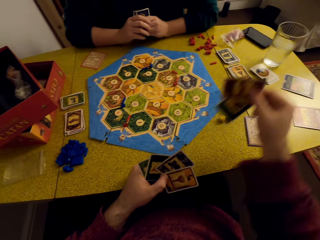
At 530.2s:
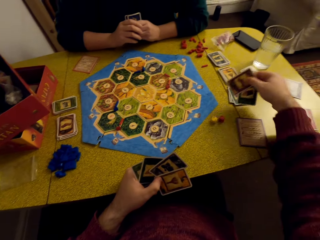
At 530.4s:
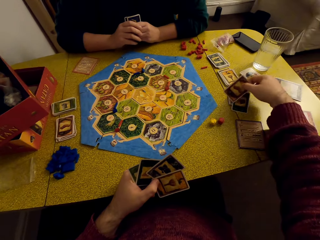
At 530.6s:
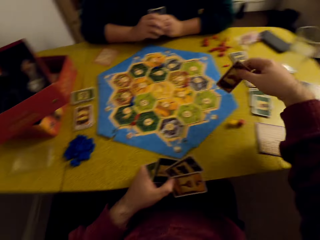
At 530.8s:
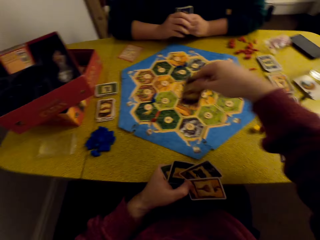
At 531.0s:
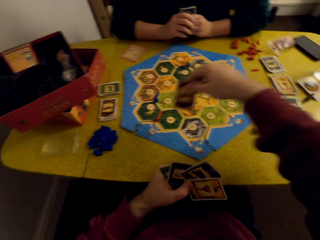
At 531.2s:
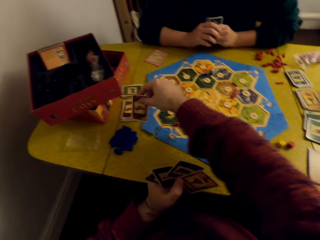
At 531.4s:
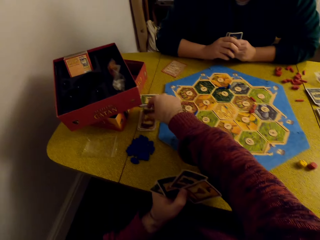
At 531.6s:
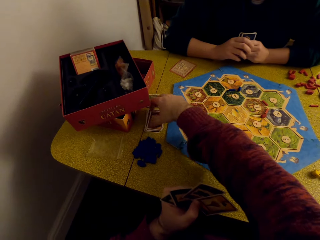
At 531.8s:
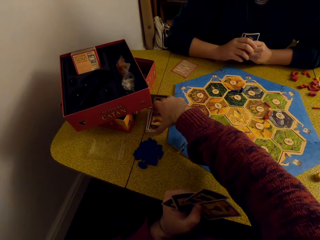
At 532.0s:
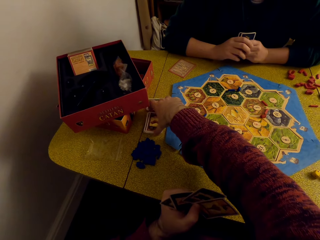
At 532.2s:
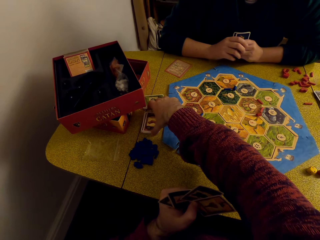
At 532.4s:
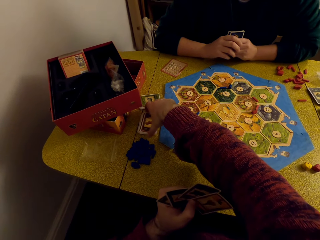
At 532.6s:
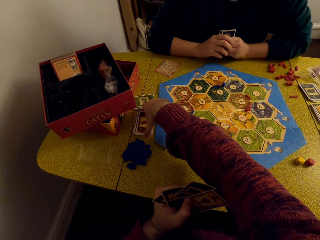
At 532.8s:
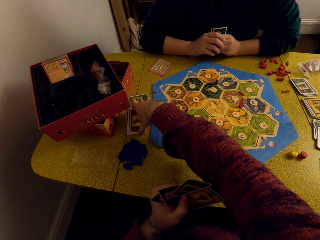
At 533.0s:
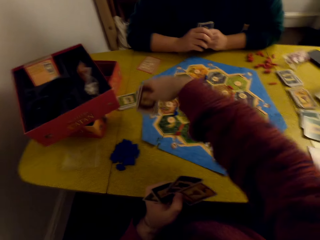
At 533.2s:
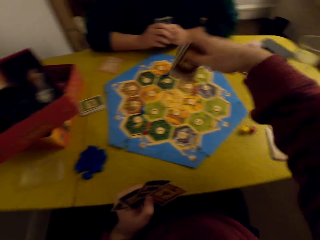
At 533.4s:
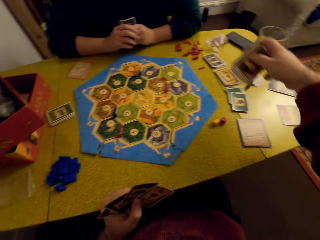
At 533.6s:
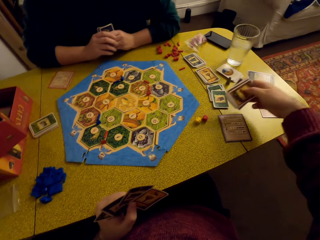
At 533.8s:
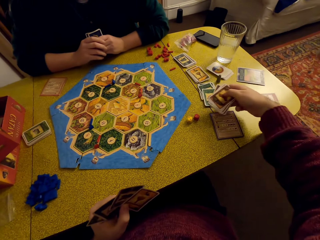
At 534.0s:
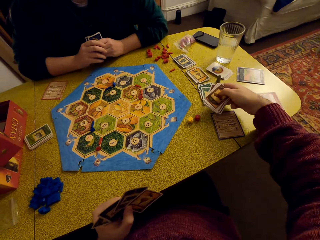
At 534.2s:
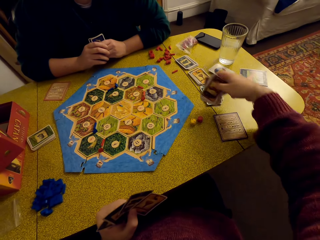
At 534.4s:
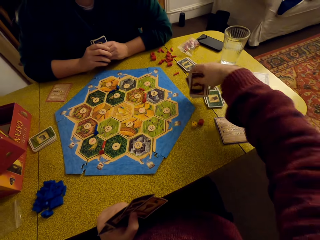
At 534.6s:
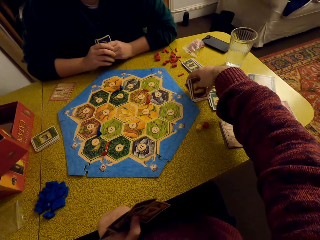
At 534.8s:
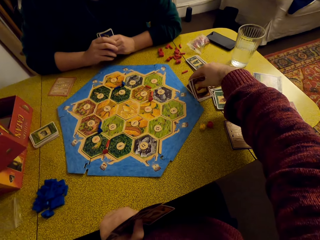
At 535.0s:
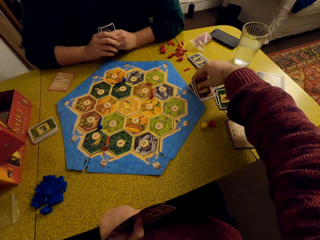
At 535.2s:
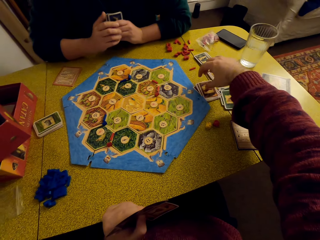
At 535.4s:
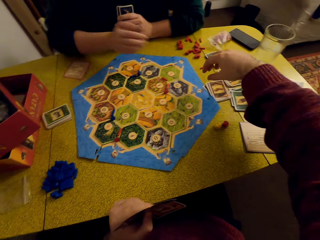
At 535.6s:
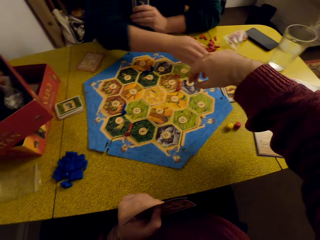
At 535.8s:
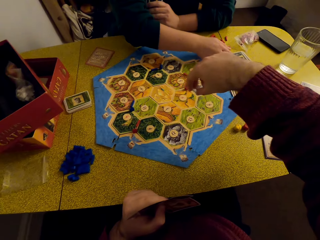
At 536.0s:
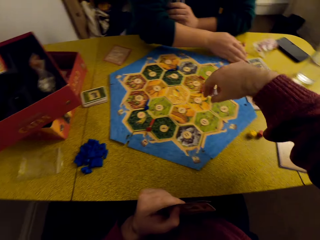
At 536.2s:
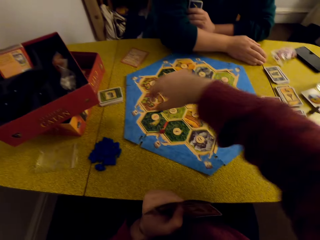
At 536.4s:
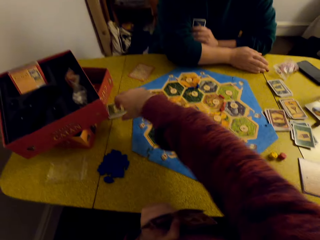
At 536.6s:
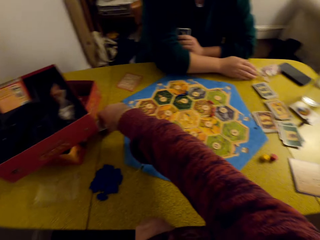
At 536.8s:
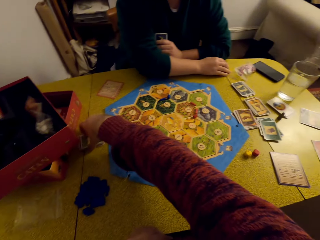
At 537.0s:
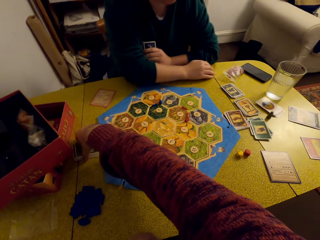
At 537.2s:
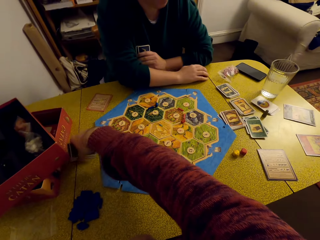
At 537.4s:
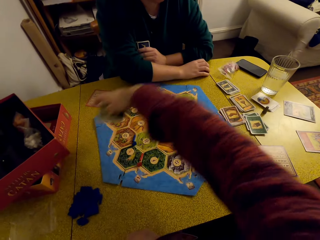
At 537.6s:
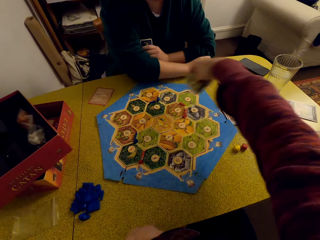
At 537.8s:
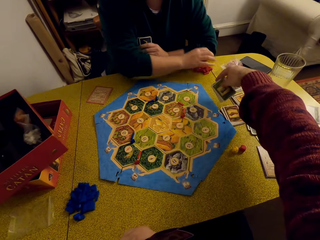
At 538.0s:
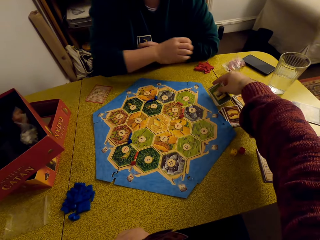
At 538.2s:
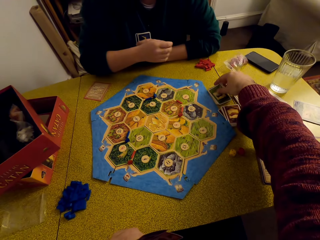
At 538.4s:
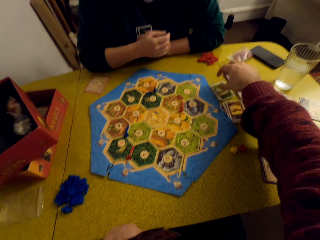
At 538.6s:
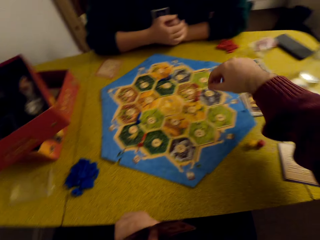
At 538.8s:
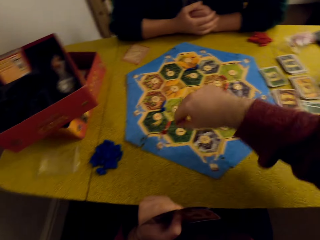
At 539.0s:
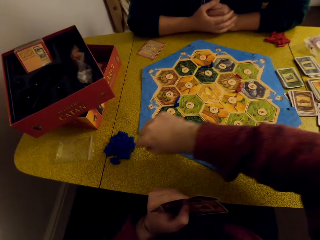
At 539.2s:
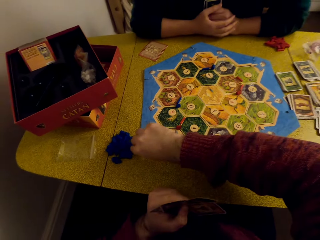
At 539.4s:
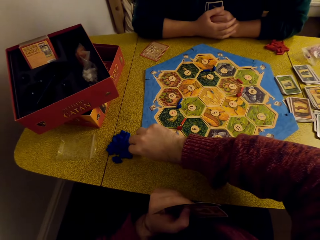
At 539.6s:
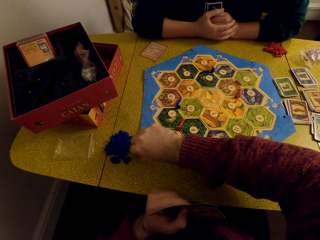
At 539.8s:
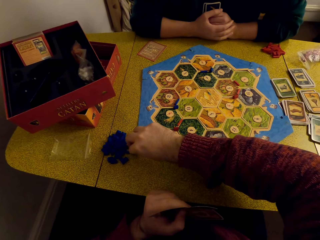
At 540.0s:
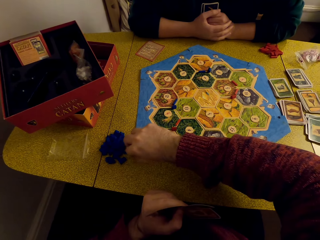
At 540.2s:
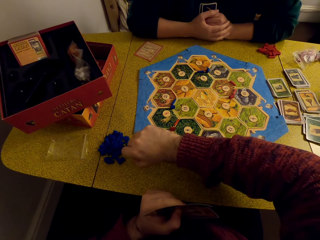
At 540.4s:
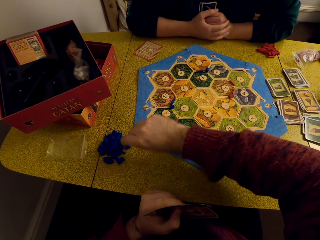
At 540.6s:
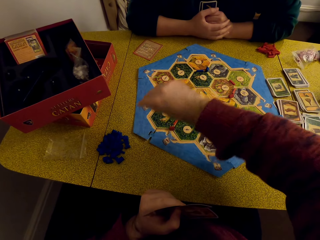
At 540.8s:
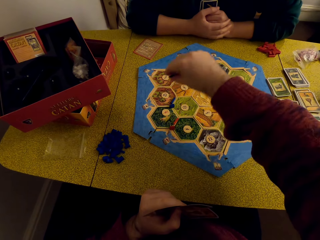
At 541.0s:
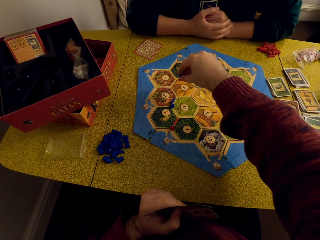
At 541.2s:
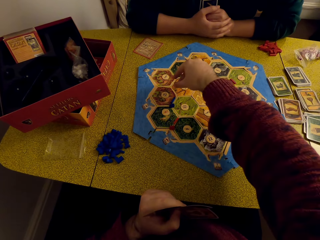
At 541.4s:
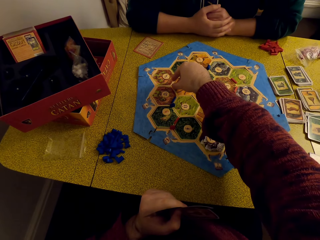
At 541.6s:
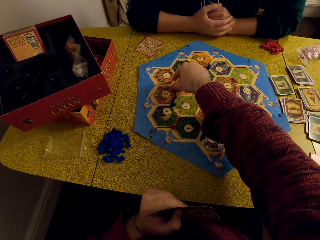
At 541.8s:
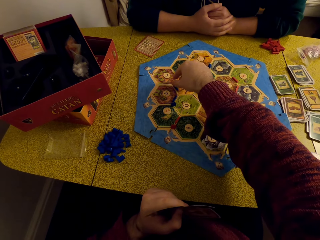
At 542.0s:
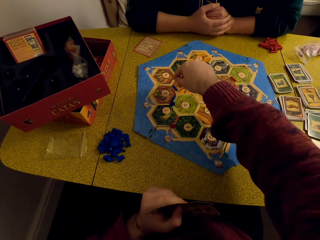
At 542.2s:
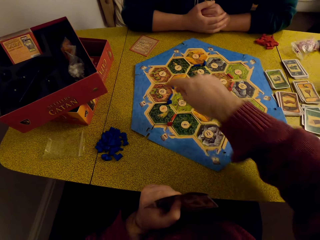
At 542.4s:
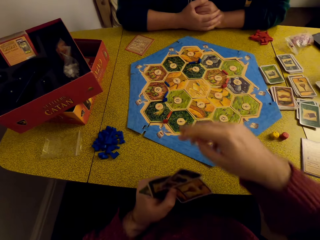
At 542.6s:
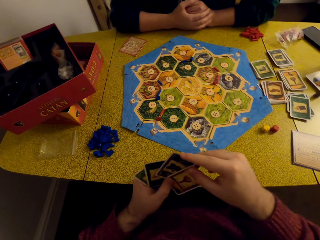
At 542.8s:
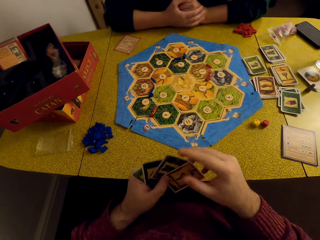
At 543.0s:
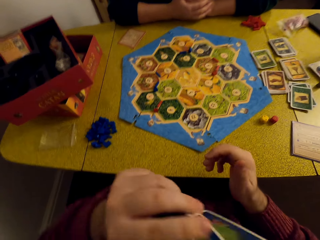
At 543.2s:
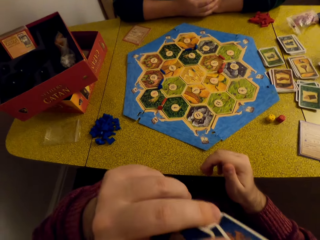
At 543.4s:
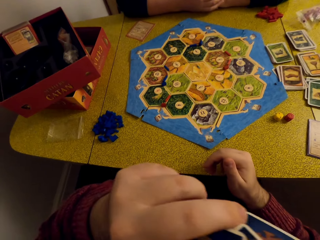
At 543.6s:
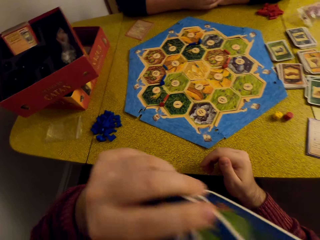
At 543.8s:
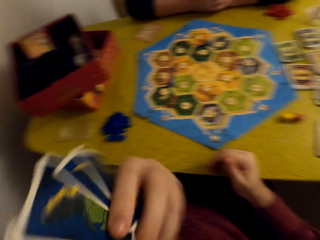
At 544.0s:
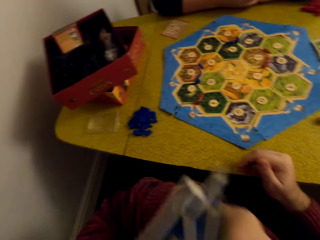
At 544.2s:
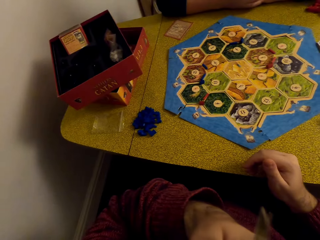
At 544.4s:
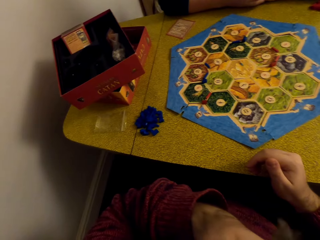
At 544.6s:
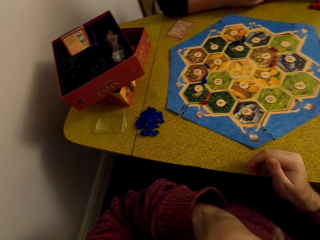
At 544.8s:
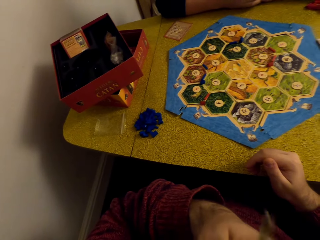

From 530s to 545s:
The camera wearer places the Catan resource cards on the decks on the table. He moves the Catan resource cards on the table. He picks up the cards on the table. He places the cards on the table. A woman moves the game pieces towards the edge of the table. The camera wearer picks up the cards on the table. He places the cards on the table. He talks to the woman. He picks up a game piece. He places the Catan settlement pieces on the board. He rubs the cards on his face.

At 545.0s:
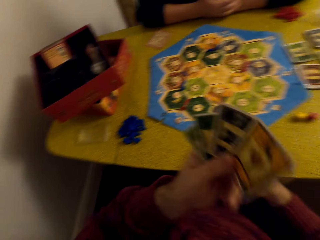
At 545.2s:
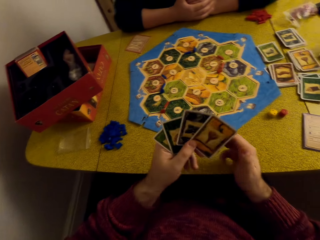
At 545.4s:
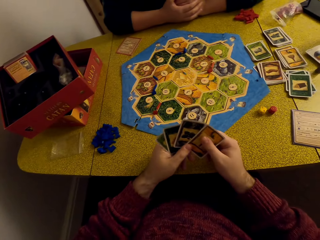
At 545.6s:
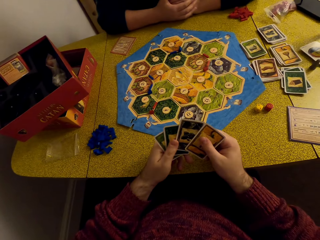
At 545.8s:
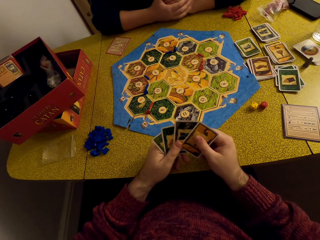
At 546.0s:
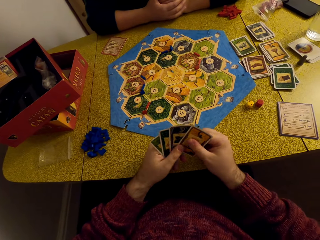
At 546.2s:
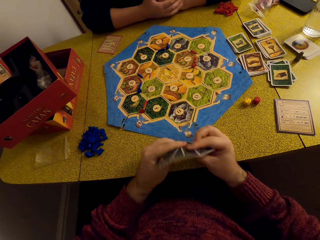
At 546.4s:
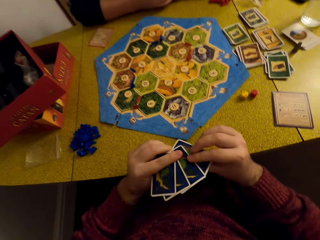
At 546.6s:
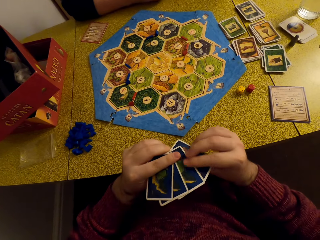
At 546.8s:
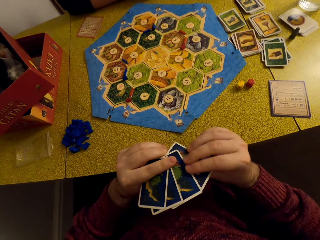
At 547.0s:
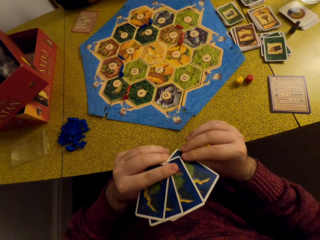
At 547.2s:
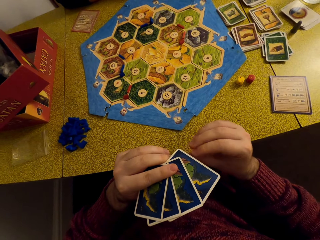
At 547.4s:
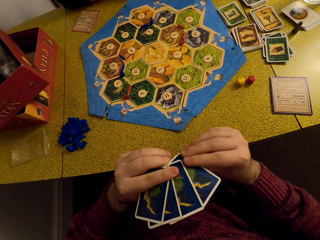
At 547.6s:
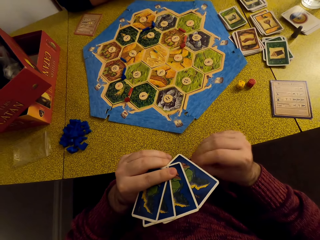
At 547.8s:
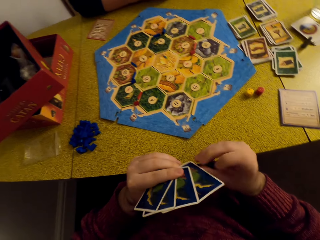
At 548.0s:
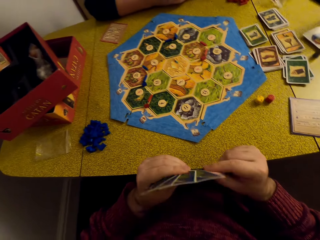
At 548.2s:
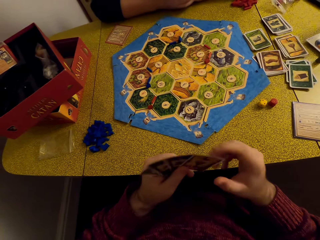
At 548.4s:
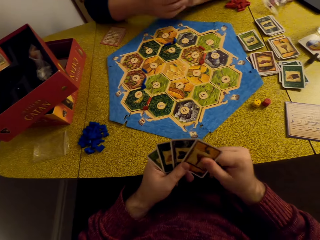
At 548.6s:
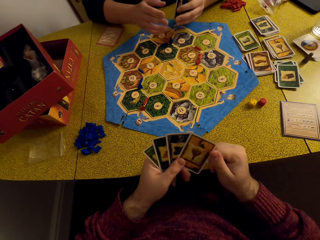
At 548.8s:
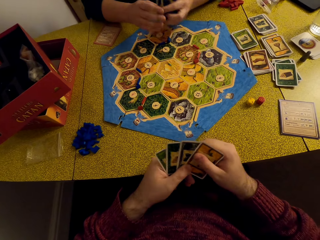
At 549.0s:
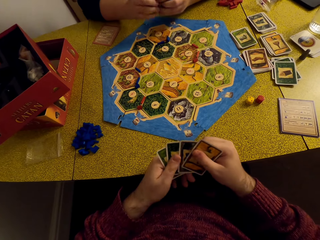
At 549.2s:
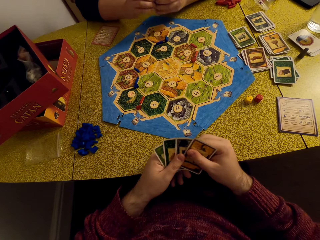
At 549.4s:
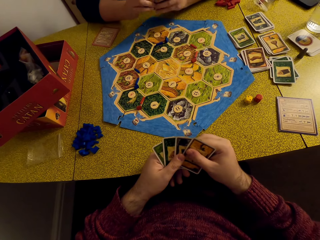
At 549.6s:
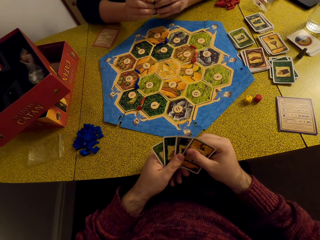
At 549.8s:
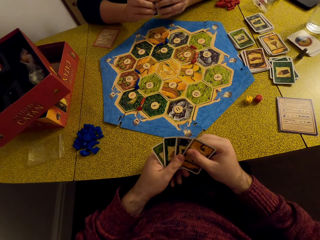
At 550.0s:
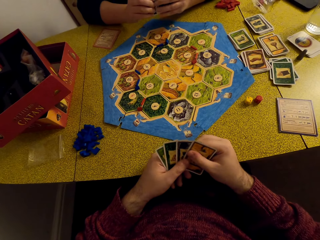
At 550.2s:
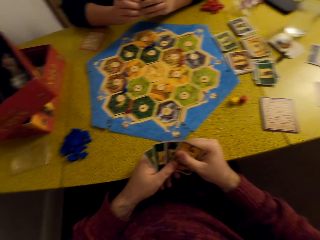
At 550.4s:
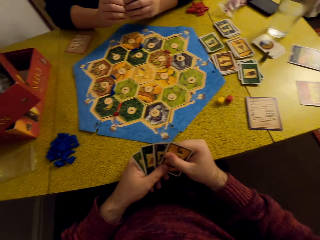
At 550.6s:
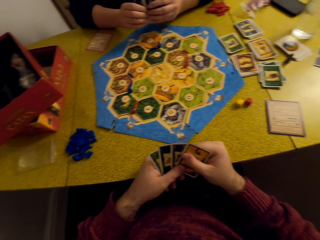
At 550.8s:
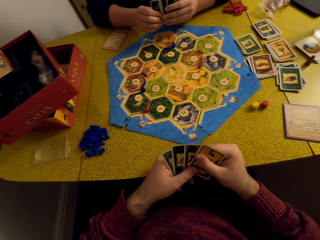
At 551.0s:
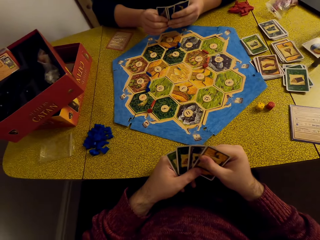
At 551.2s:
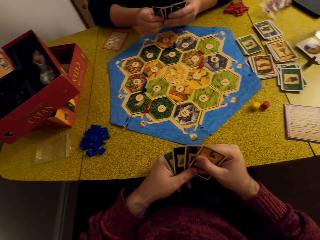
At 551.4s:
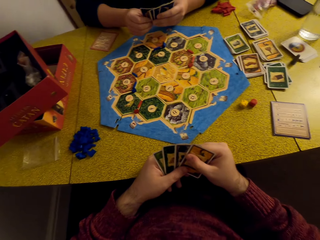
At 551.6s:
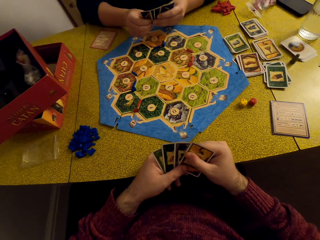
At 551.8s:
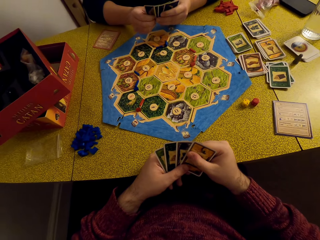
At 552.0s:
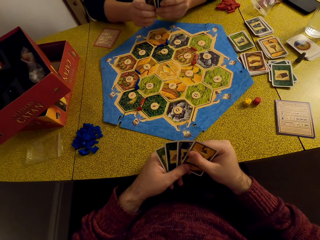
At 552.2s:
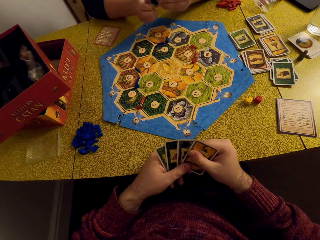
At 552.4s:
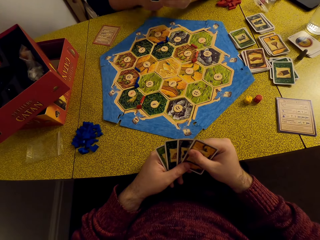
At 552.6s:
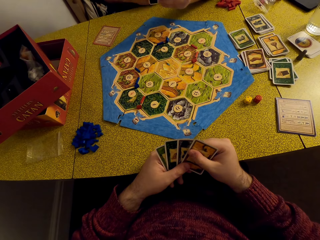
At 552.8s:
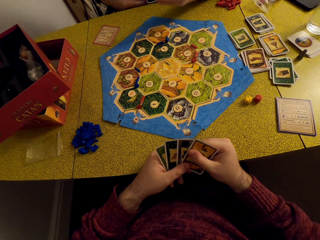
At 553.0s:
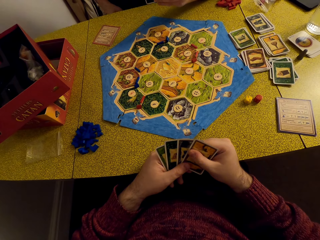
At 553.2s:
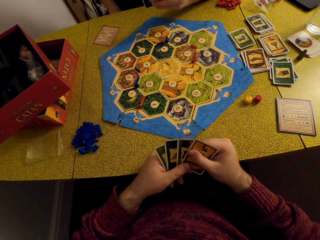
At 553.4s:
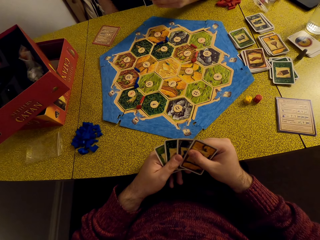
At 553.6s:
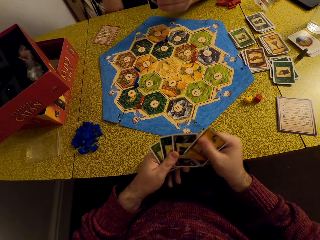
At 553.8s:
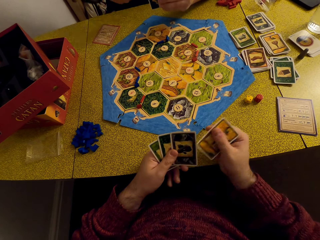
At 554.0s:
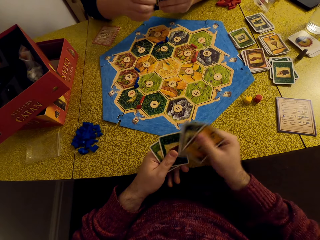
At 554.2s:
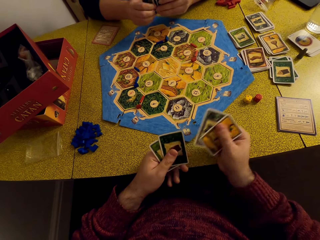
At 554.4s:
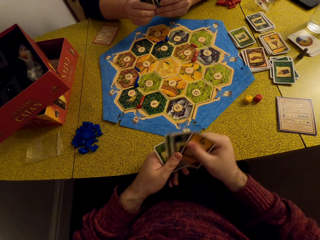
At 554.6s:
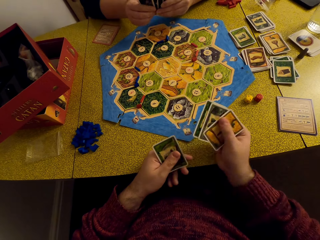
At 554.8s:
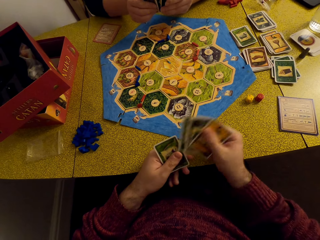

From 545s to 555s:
The camera wearer talks to a woman. He stares at the cards in his hands. He talks to the woman. He shuffles the cards.
